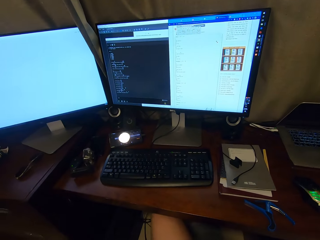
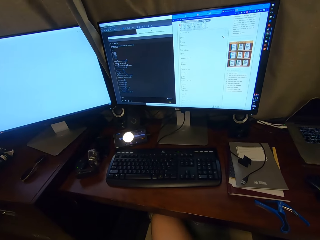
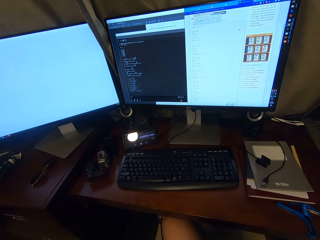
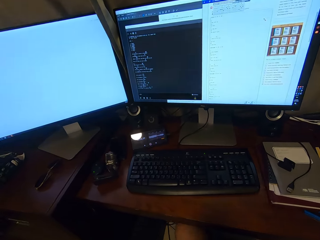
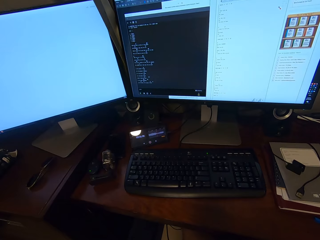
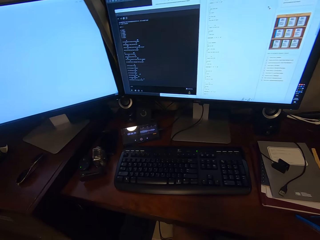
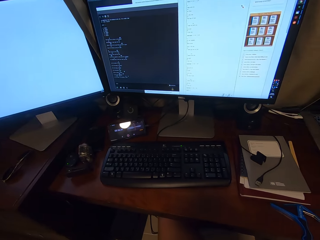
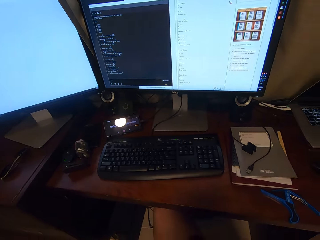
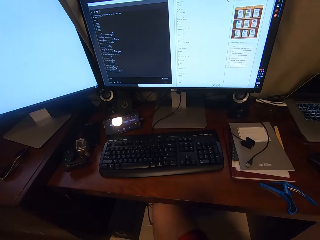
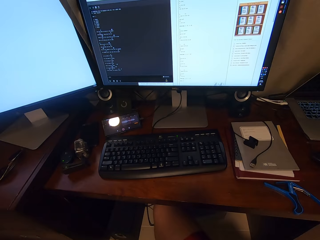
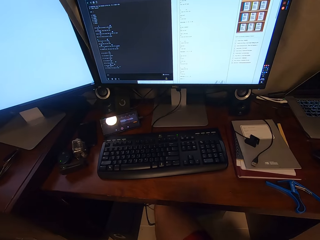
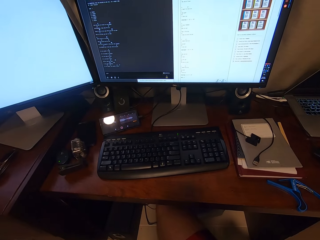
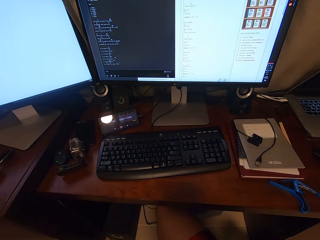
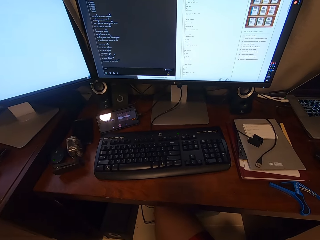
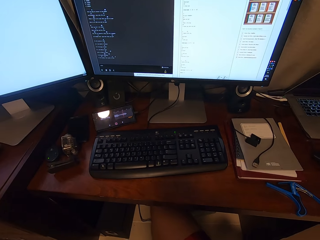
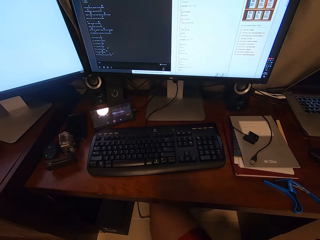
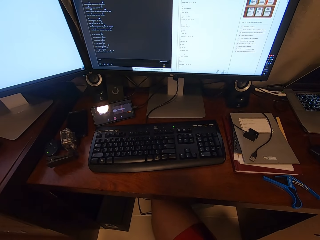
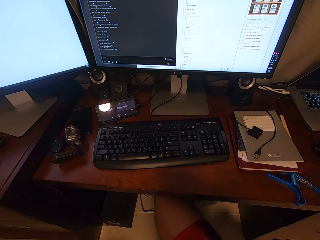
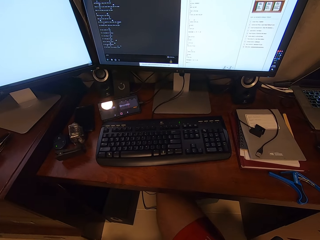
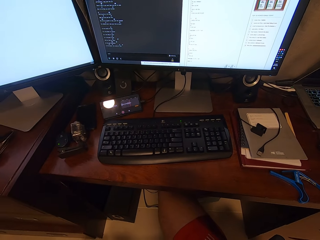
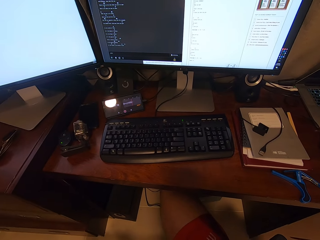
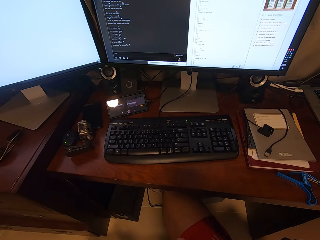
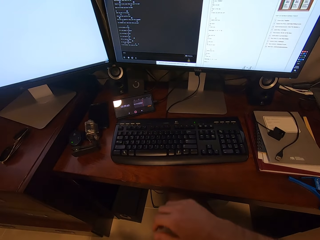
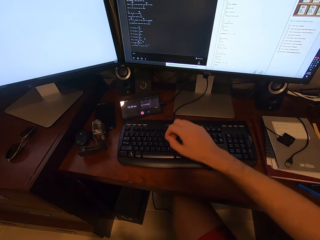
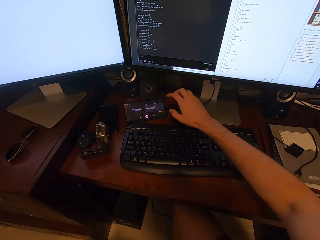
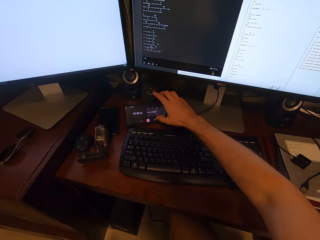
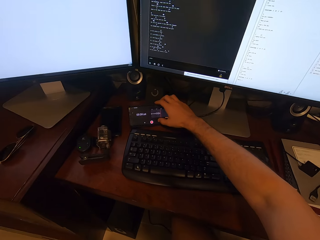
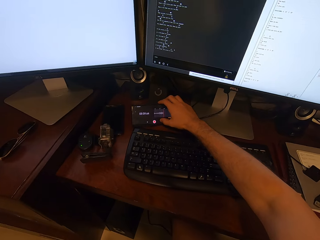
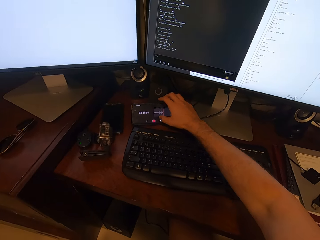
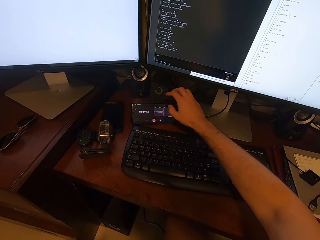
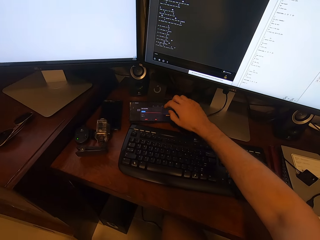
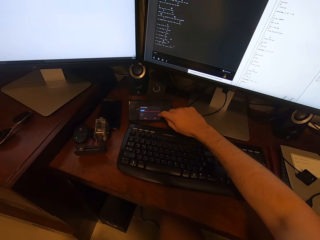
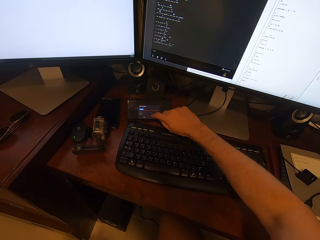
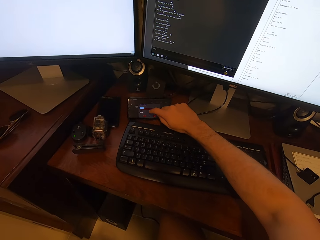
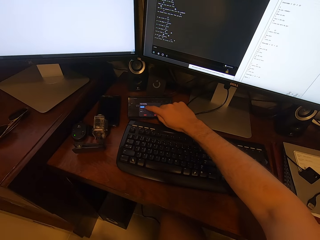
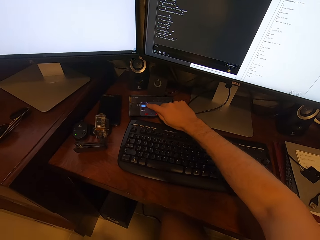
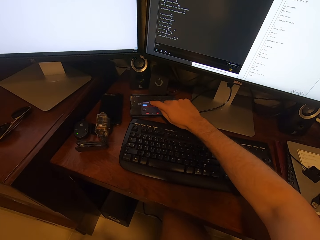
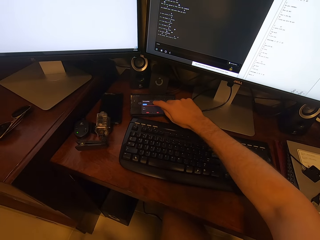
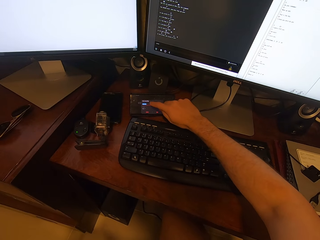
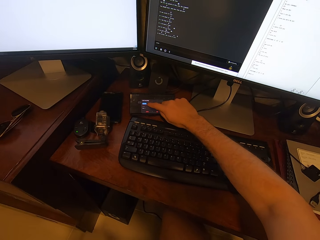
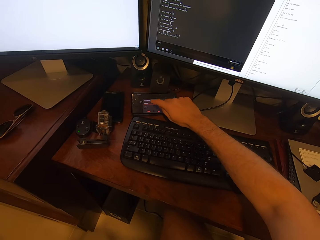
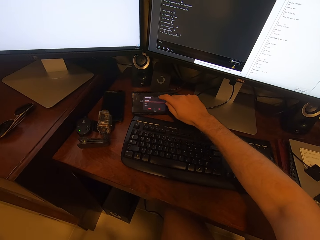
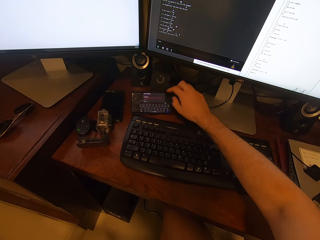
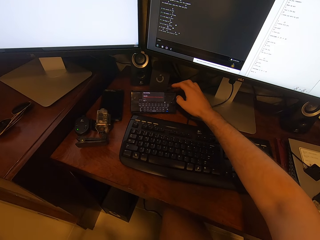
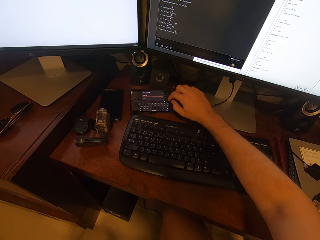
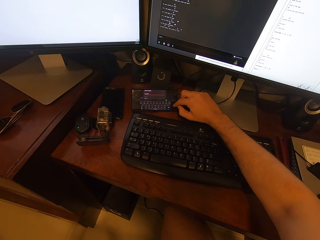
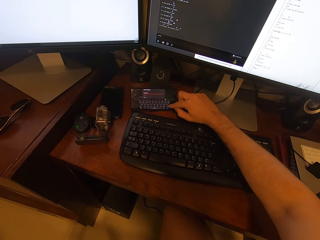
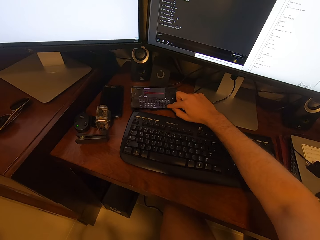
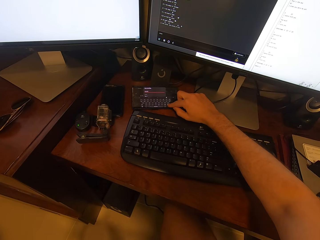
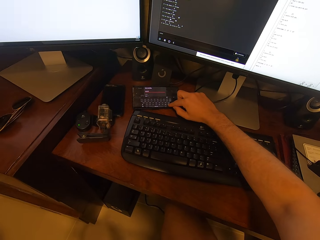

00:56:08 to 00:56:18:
The camera wearer laughs. He plays his guitar. He operates his phone on the table.

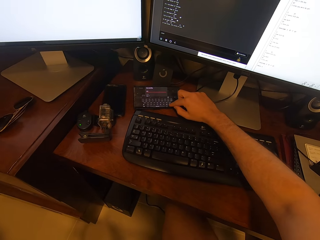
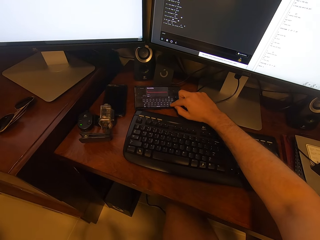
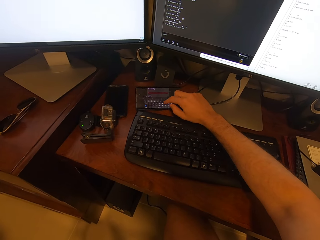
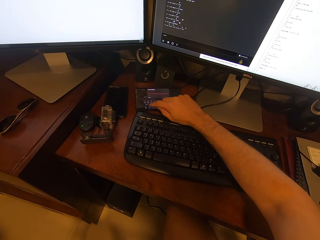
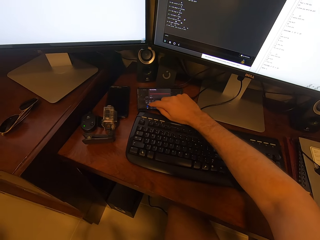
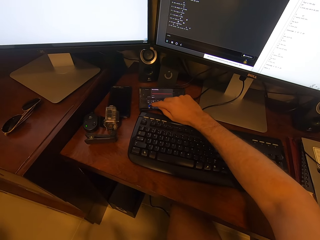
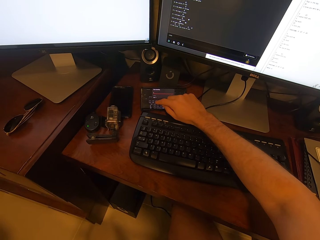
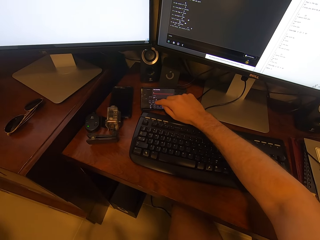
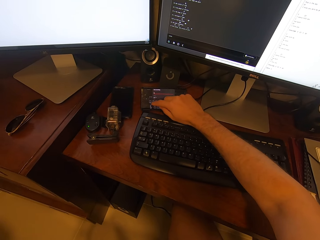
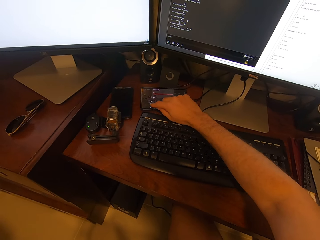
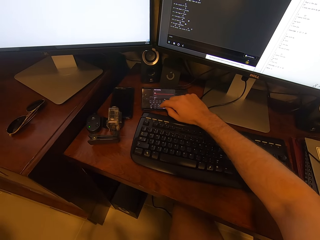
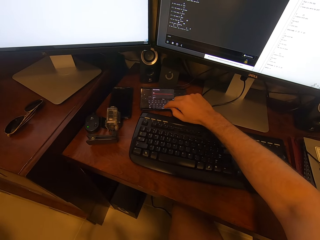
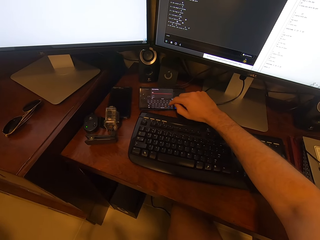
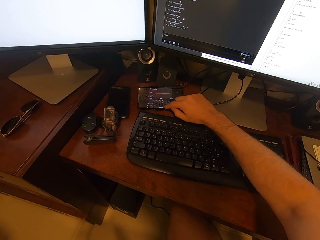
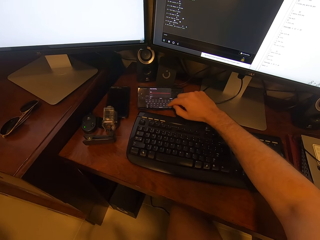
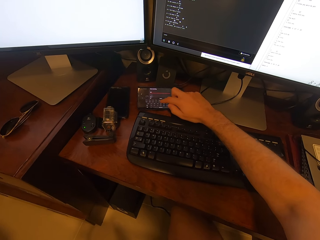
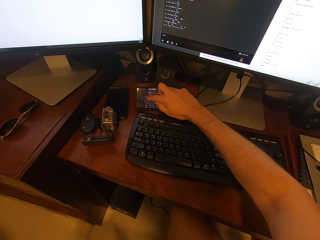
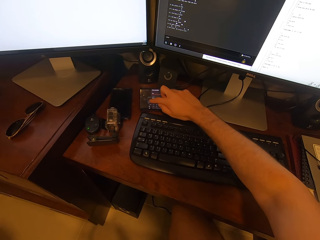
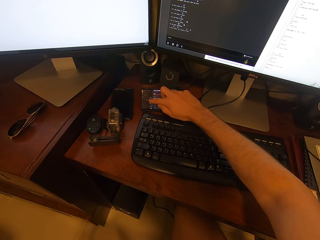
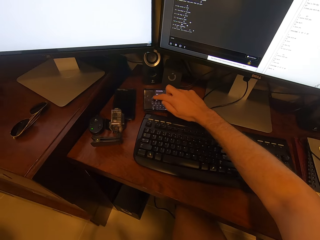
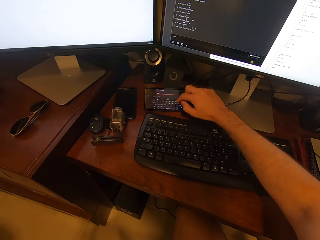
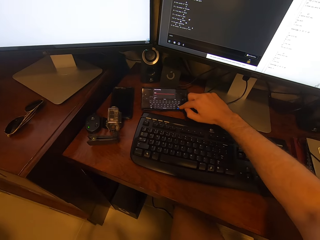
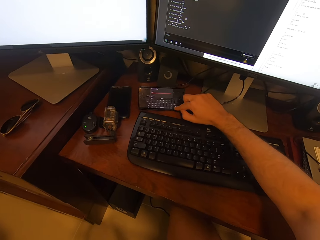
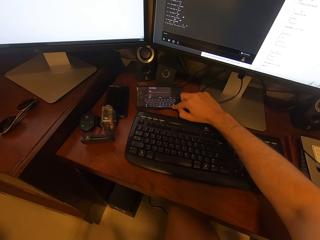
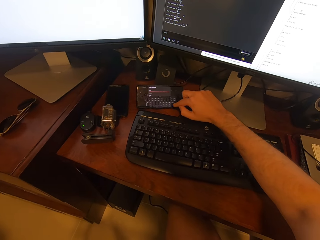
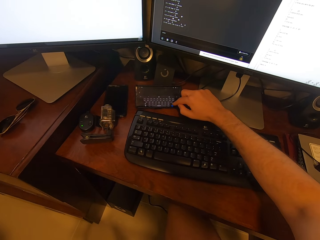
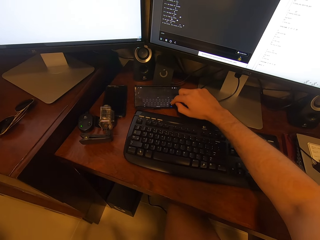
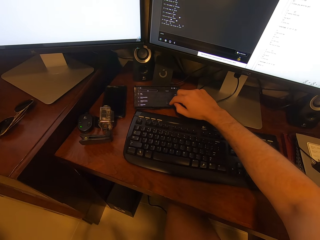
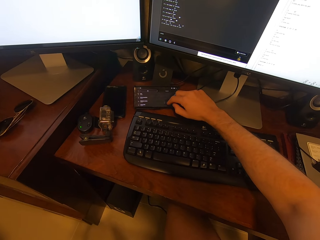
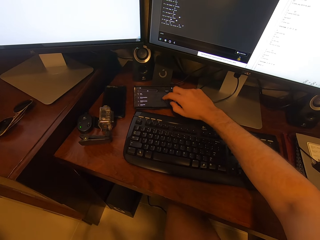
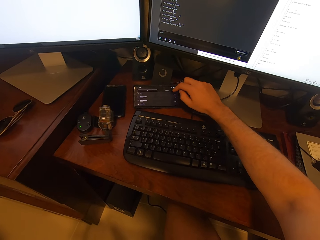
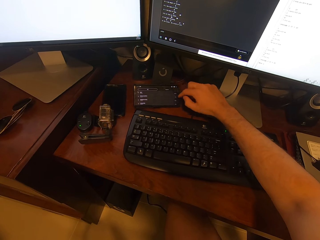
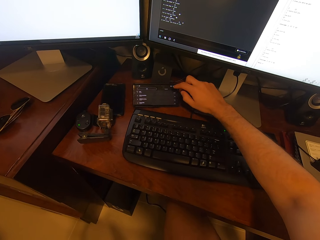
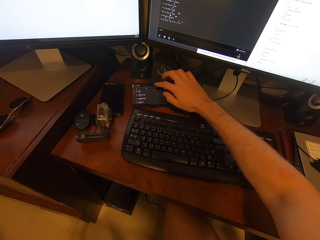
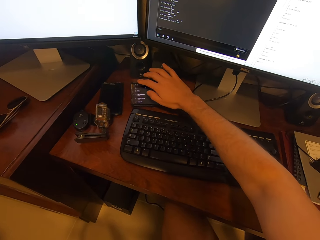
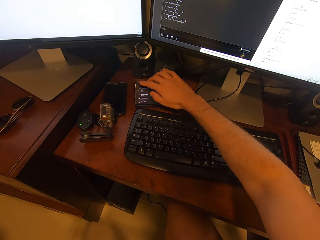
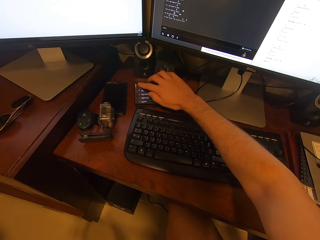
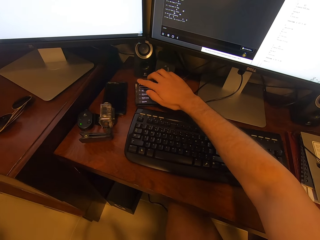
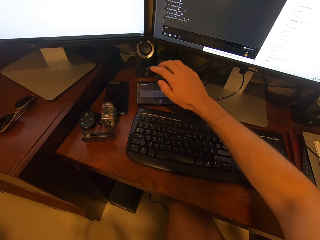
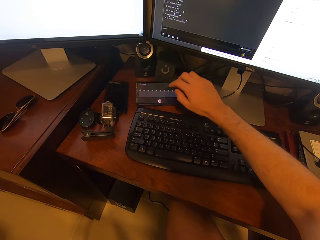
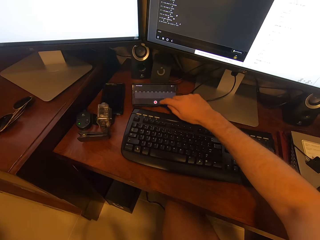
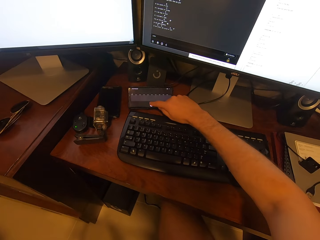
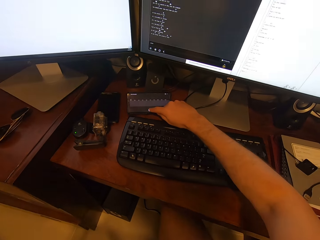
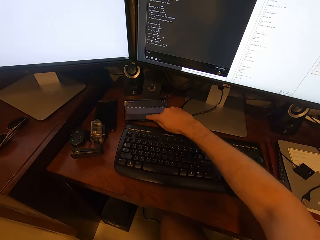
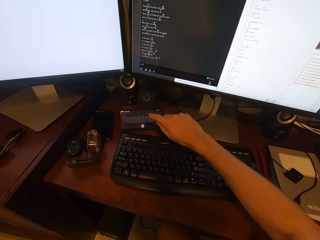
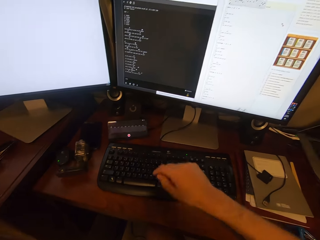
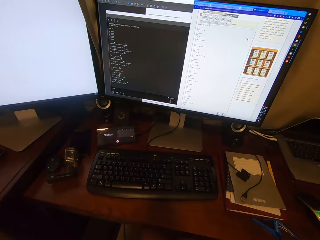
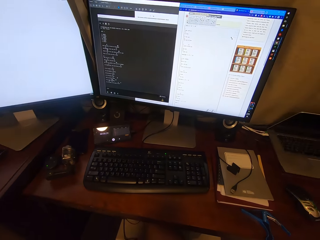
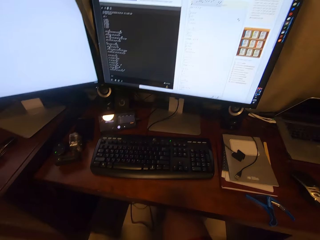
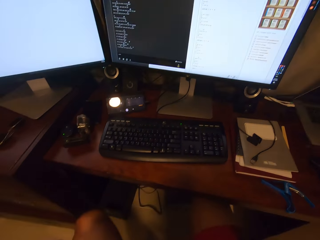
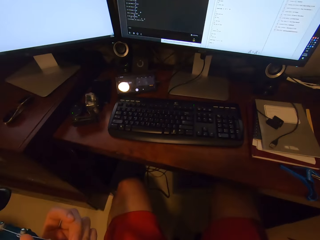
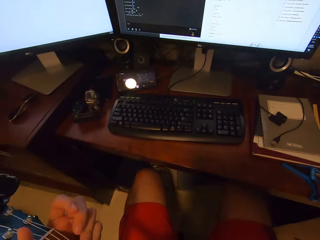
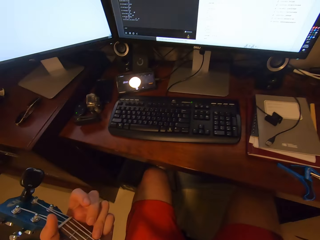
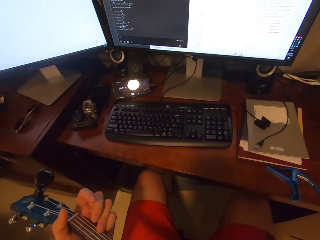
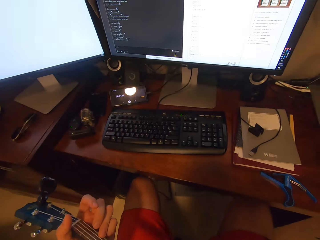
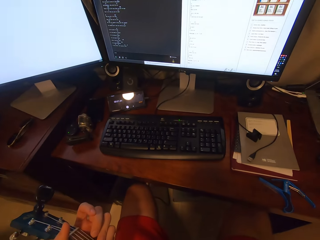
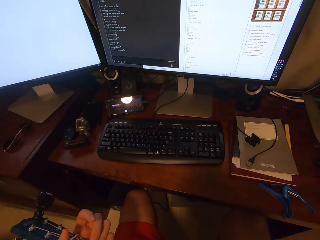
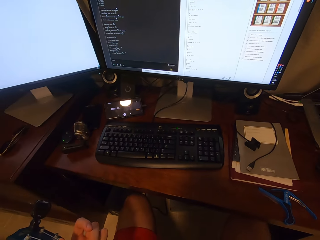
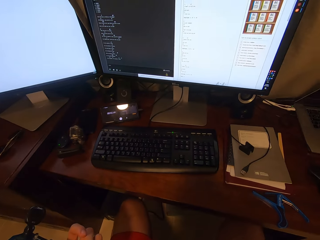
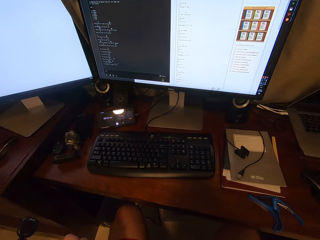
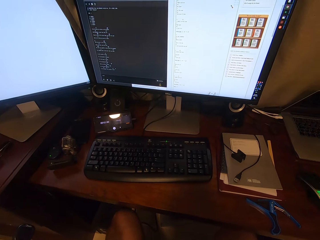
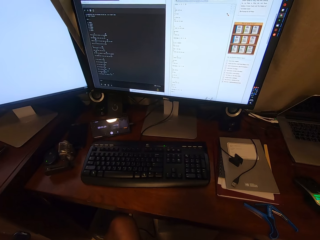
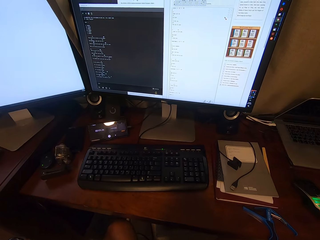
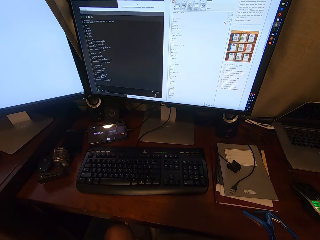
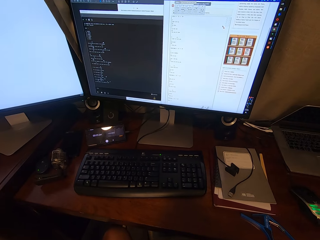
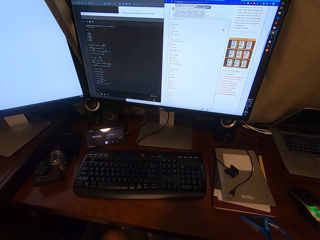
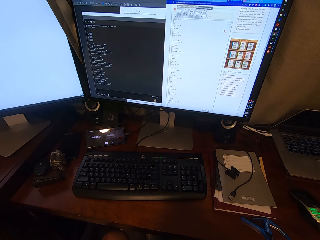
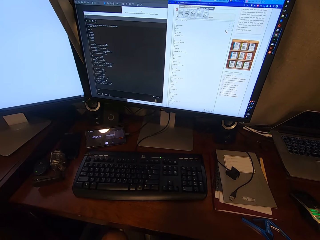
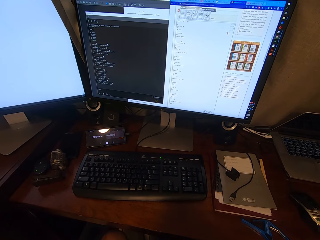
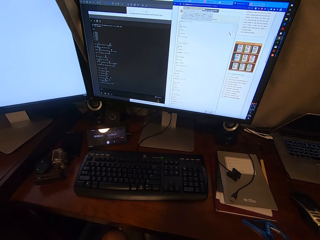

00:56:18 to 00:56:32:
The camera wearer types on his phone. He resets the timer on his phone. He holds back his guitar with both hands. He plays his guitar.
